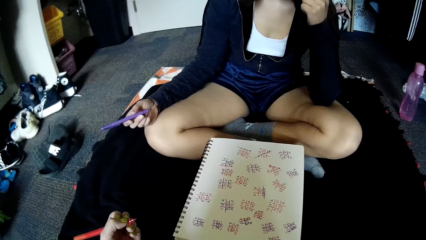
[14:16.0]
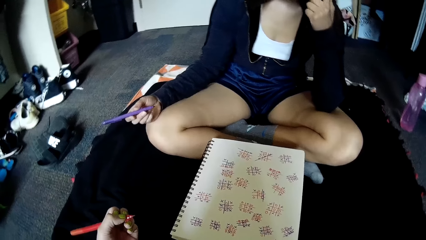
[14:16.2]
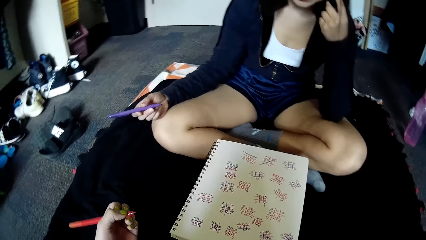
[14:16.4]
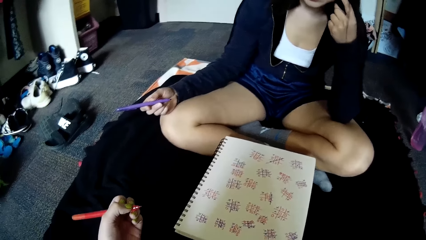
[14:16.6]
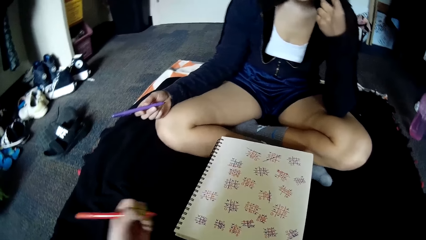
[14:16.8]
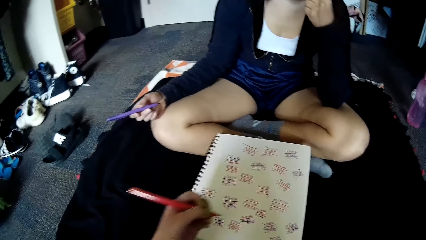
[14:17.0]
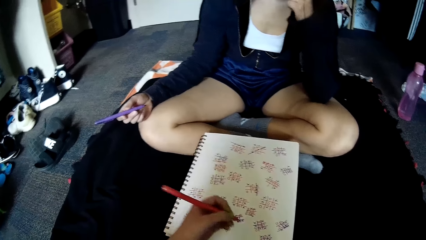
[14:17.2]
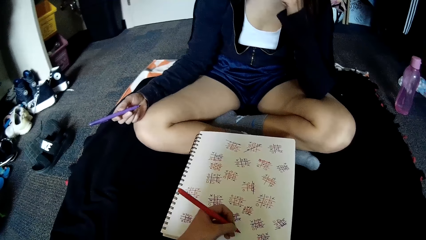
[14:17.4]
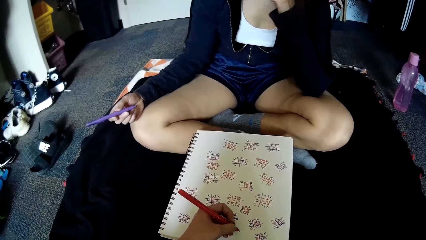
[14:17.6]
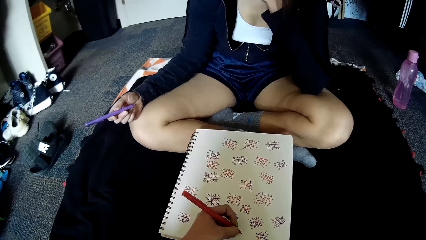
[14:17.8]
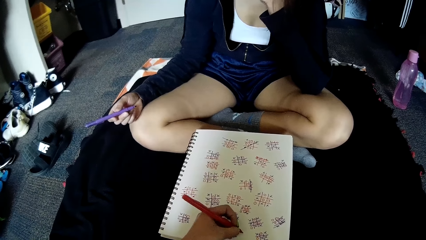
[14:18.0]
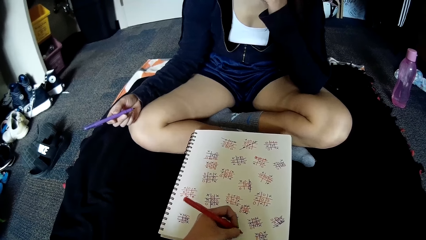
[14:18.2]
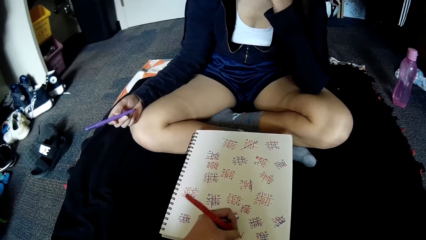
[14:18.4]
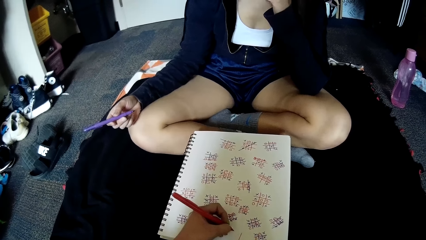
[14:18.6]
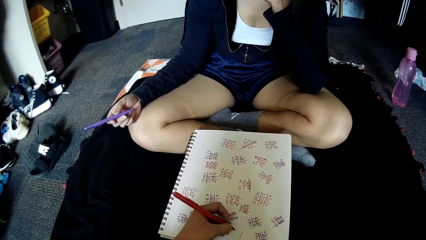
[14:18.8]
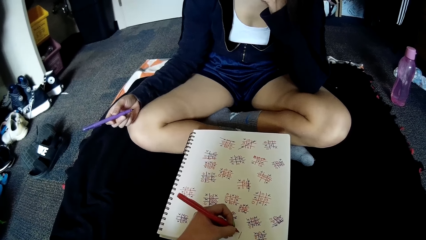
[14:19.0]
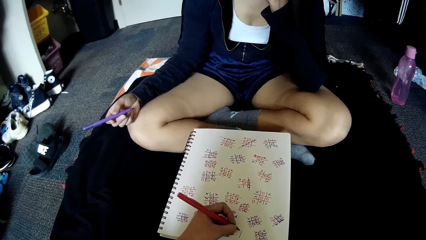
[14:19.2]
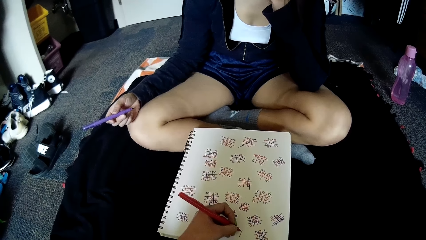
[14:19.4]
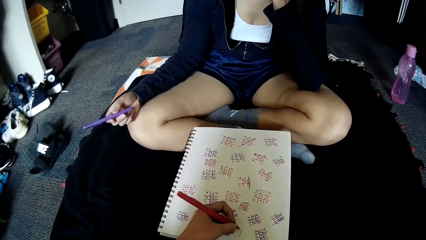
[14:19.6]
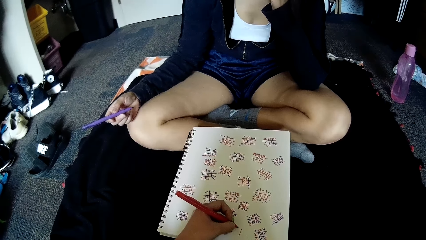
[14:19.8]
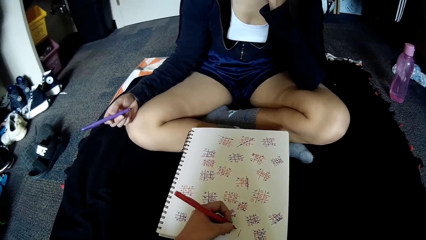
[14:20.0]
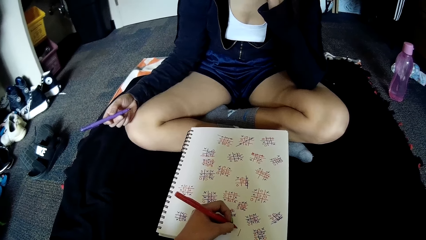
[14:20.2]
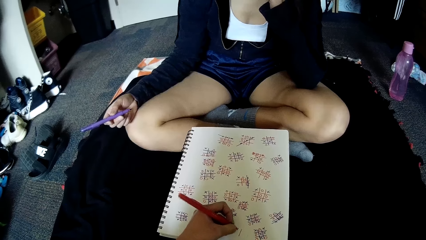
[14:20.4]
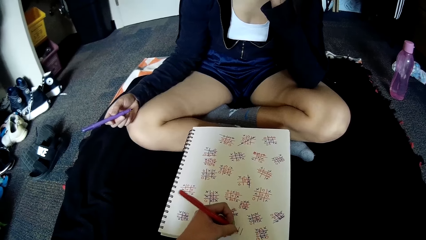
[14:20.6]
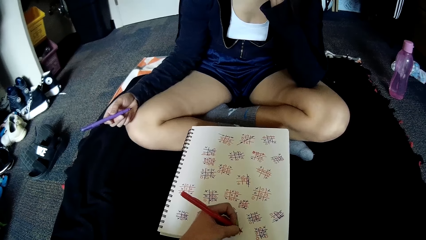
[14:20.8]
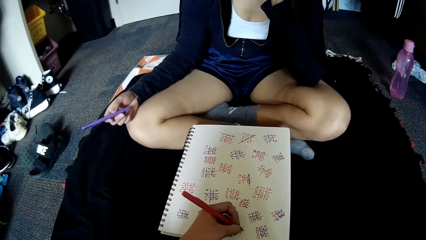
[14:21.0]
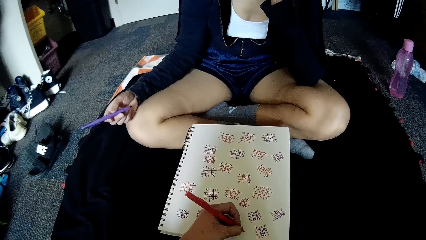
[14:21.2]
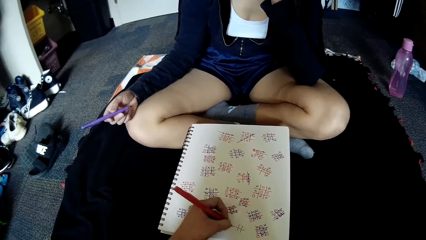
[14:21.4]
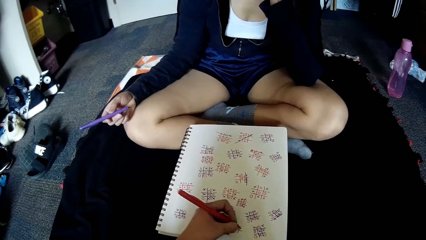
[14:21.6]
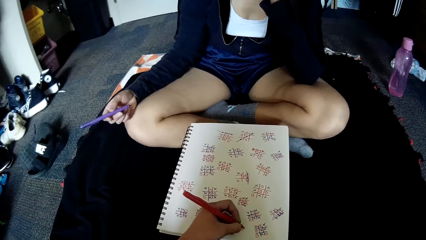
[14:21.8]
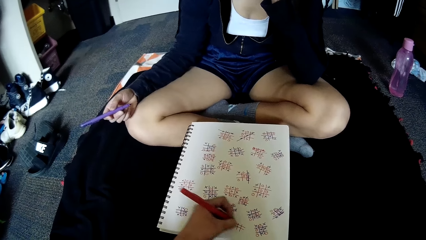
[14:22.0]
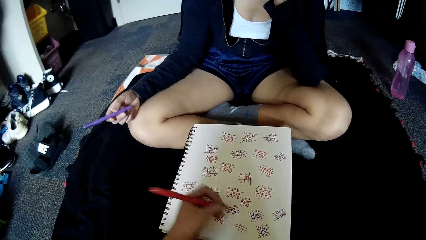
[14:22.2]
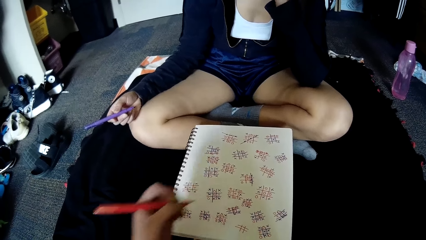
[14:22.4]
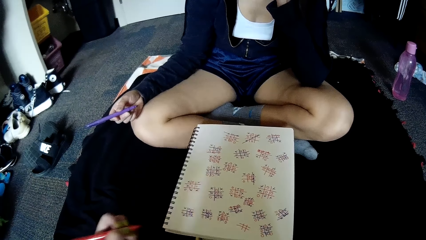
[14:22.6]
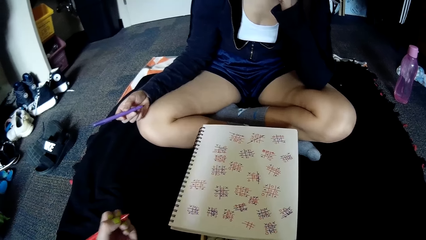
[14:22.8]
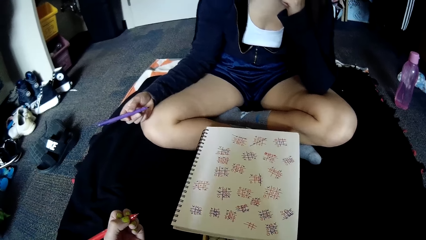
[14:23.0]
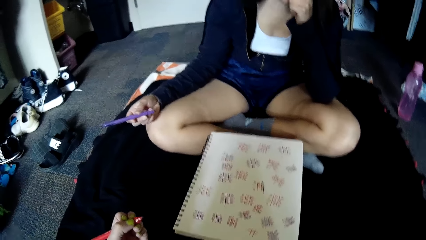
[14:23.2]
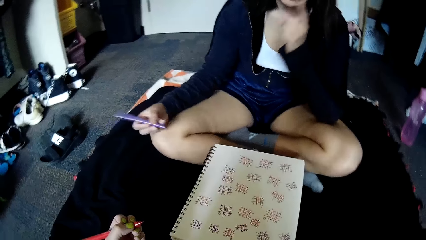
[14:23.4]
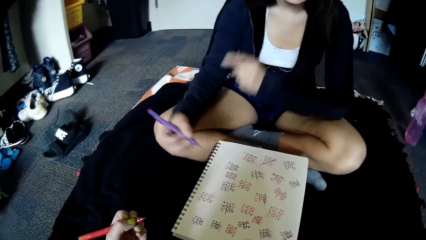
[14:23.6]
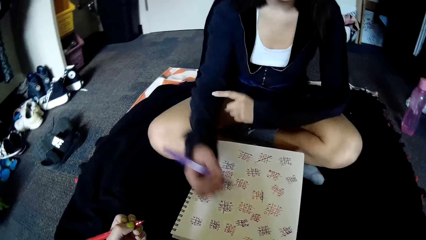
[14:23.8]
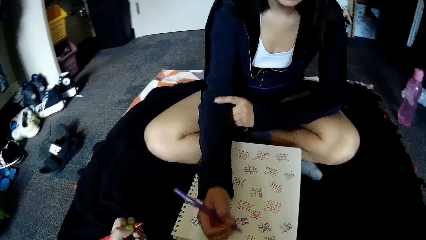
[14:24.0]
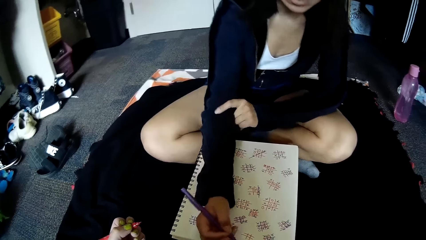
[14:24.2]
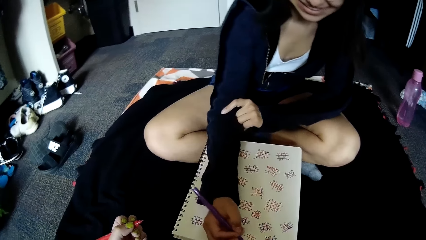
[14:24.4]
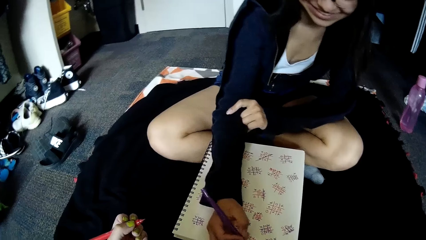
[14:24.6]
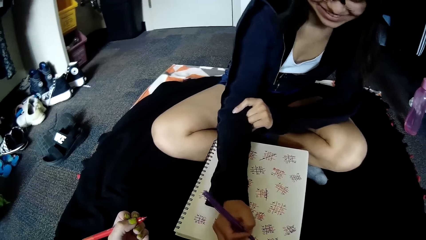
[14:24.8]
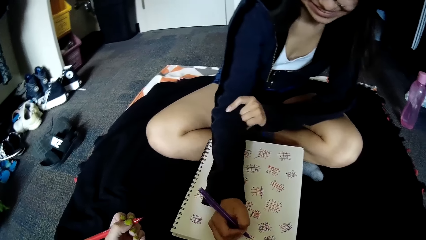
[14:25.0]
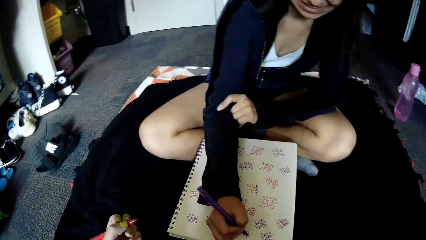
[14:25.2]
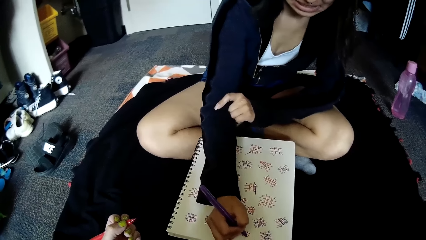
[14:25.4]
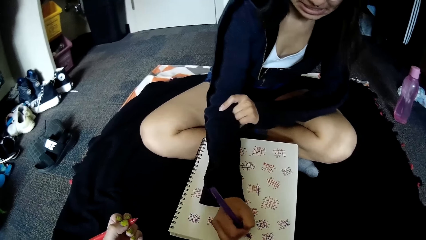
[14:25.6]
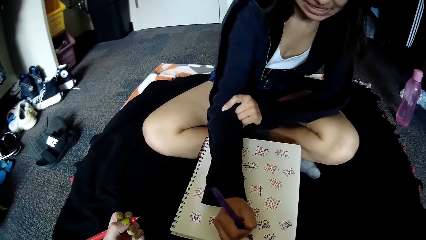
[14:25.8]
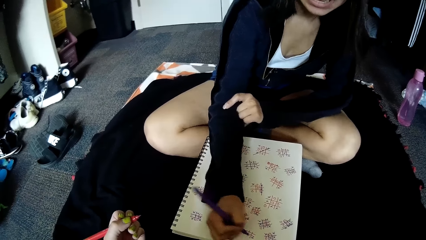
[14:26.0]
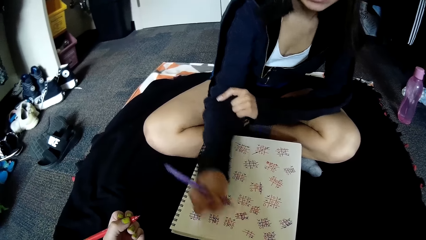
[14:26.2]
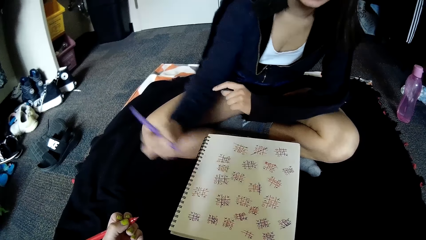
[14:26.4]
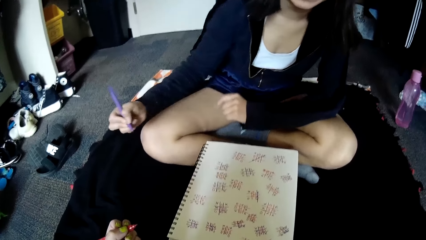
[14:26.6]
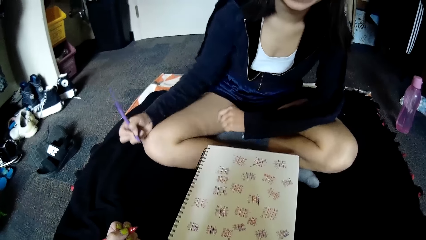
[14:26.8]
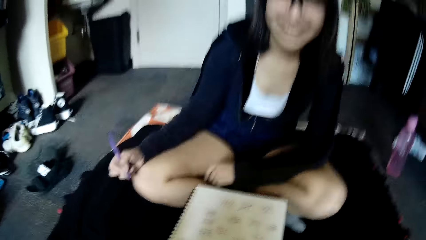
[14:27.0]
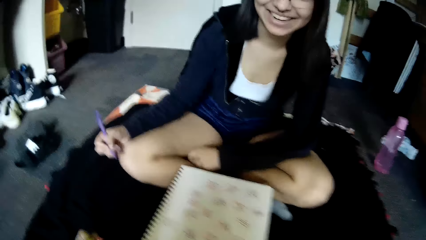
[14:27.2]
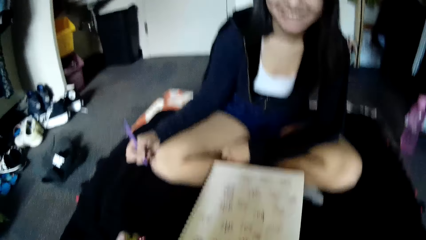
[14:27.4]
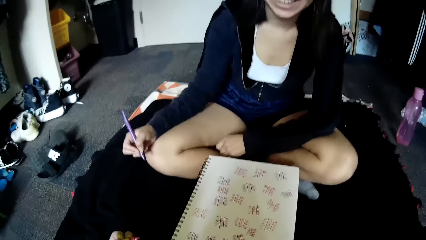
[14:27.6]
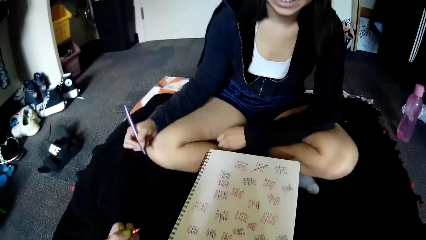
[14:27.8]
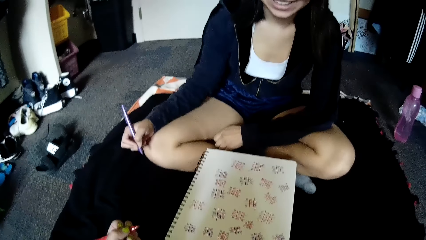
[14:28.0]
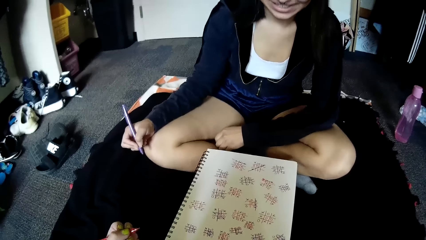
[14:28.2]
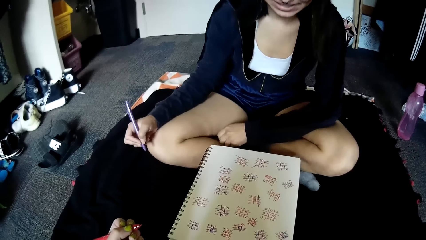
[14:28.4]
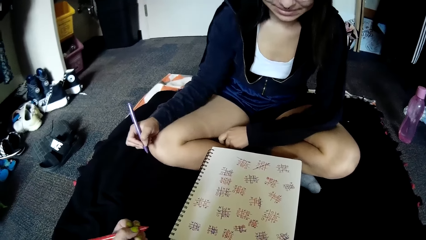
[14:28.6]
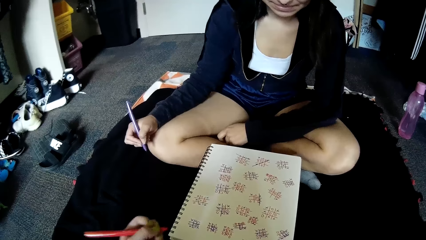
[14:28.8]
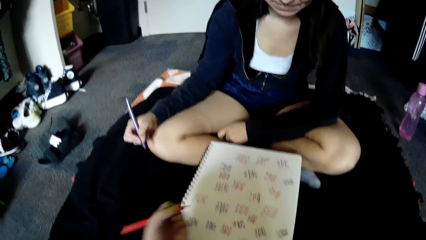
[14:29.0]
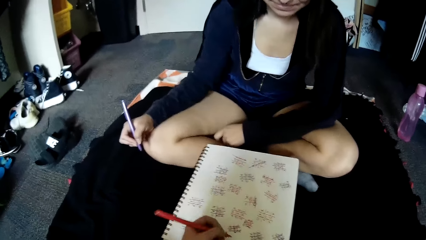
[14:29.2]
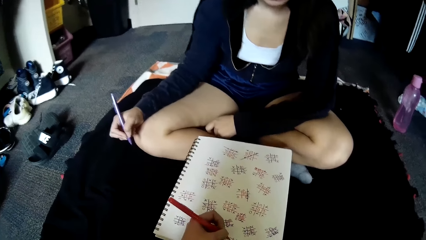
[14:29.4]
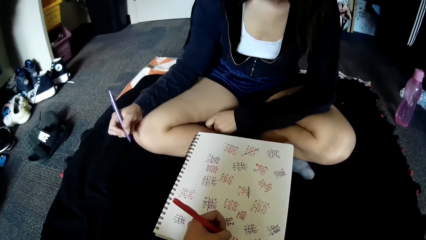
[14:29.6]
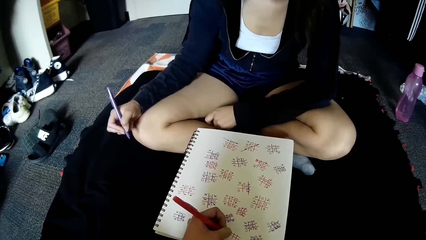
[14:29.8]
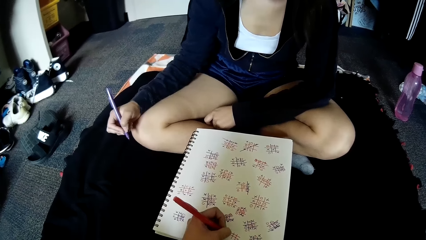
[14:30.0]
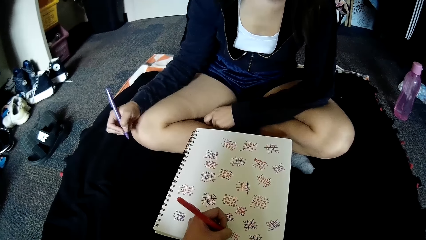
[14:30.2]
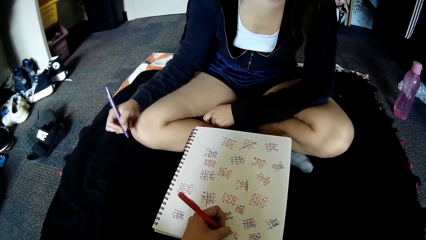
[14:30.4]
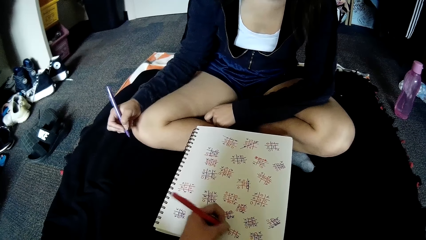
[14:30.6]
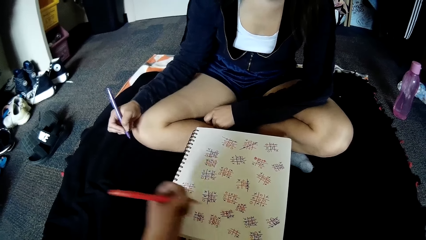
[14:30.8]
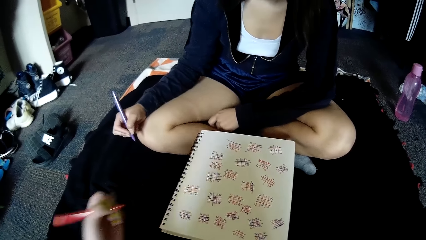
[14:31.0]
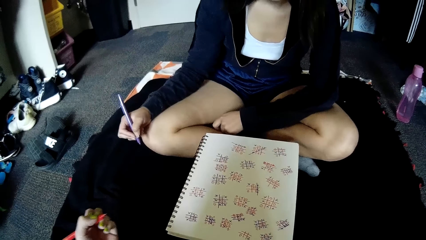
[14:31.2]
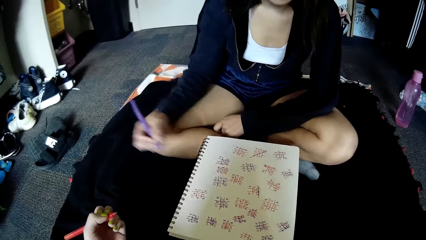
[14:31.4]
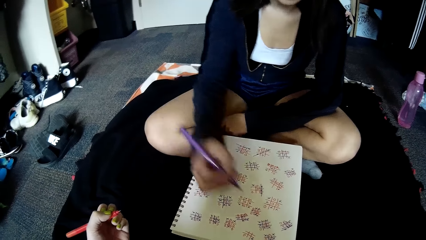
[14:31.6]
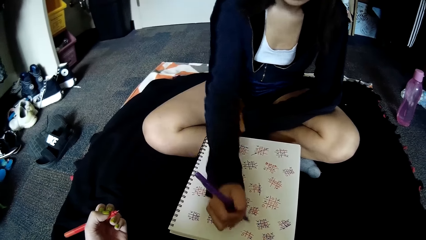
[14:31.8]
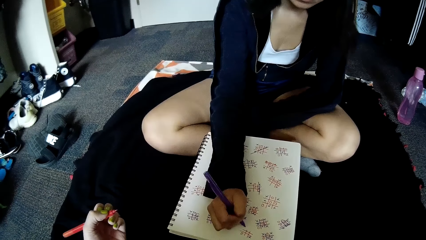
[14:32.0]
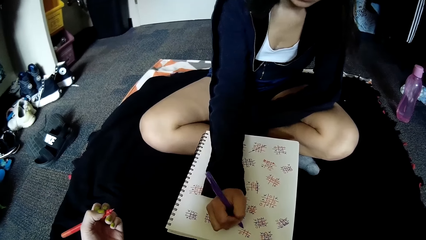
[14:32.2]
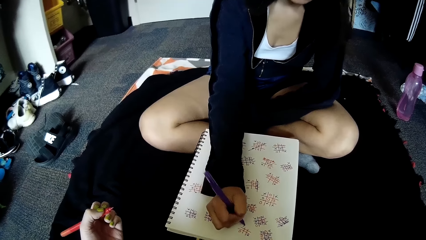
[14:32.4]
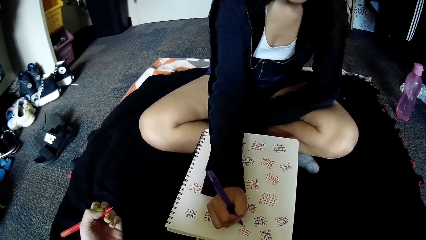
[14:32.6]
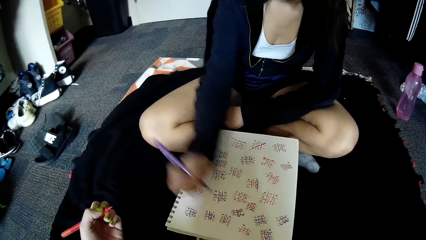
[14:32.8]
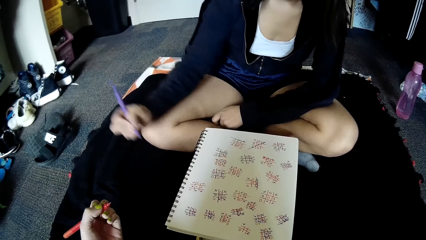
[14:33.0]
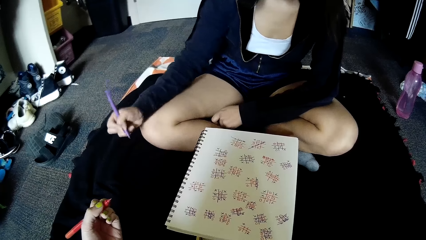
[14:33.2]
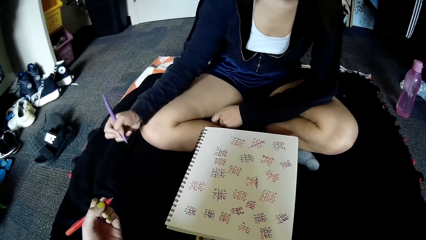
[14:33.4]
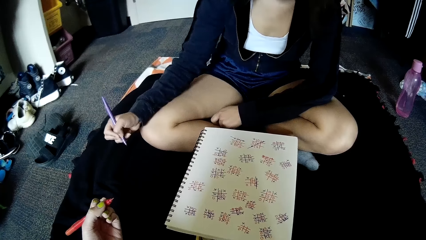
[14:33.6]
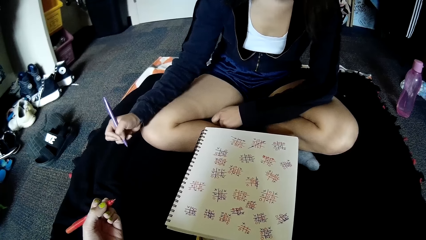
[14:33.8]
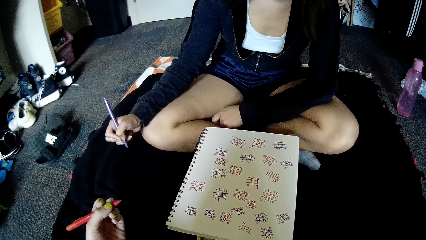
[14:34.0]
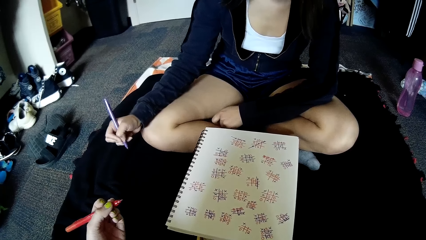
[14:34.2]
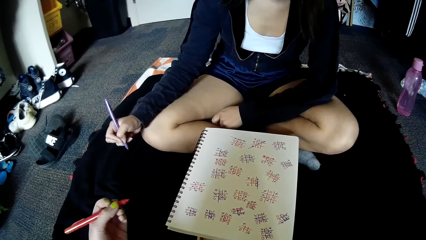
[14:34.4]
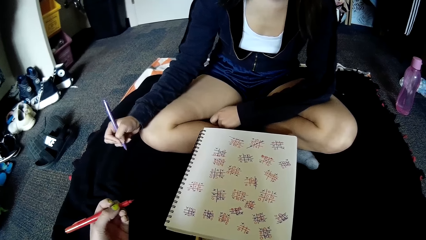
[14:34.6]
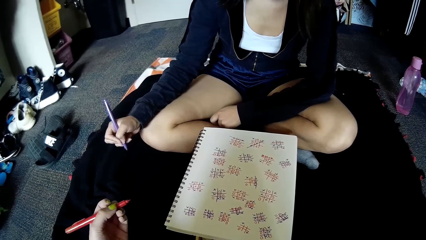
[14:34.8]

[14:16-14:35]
The camera wearer writes on the book on the floor with the pen in her left hand. She draws lines. A woman interacts with the camera wearer. The woman writes on the book on the floor with the pen in her right hand. The camera wearer writes on the book on the floor with the pen in her left hand. The woman writes on the book on the floor with the pen in her right hand.
